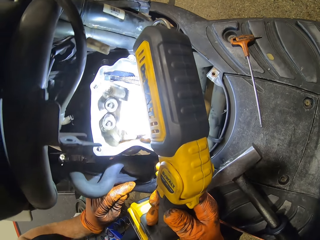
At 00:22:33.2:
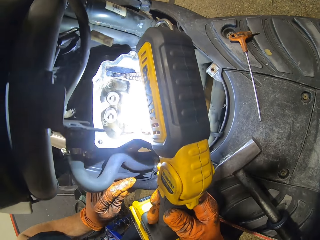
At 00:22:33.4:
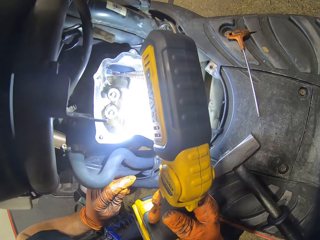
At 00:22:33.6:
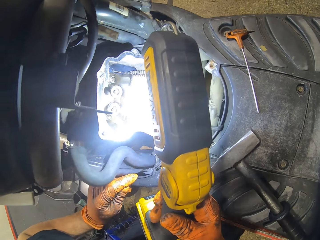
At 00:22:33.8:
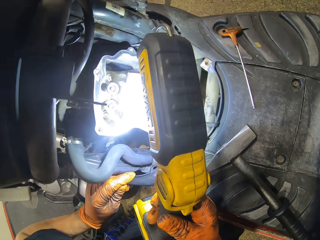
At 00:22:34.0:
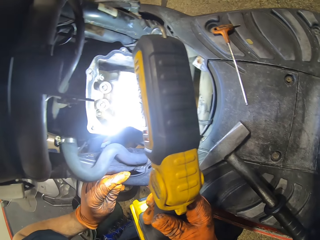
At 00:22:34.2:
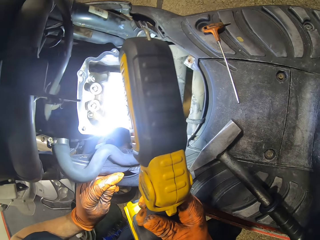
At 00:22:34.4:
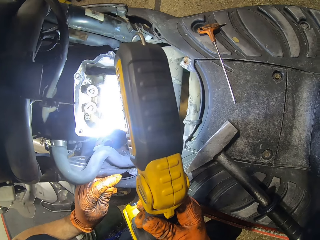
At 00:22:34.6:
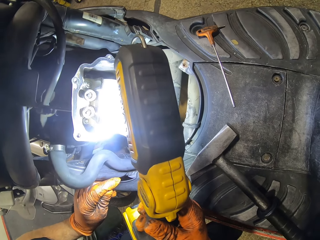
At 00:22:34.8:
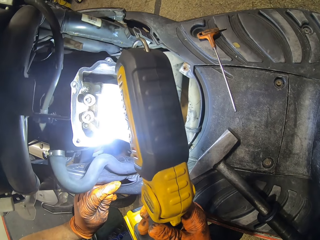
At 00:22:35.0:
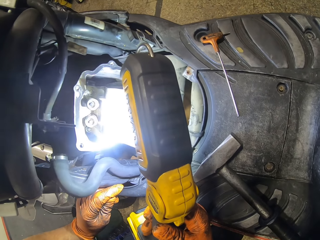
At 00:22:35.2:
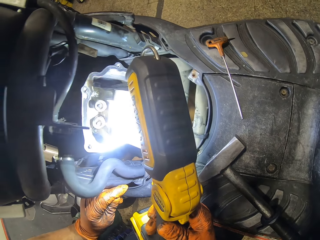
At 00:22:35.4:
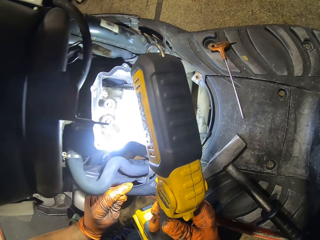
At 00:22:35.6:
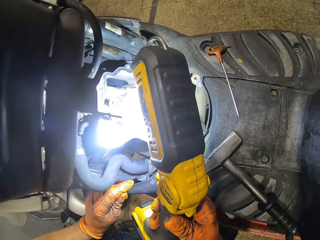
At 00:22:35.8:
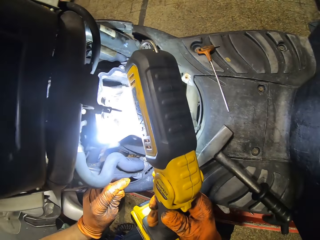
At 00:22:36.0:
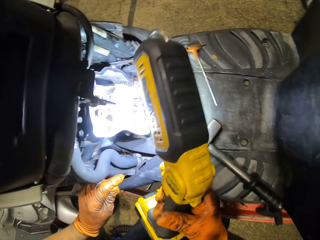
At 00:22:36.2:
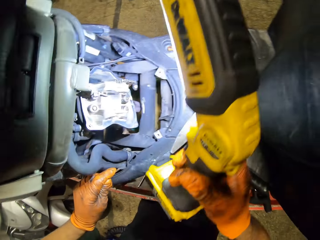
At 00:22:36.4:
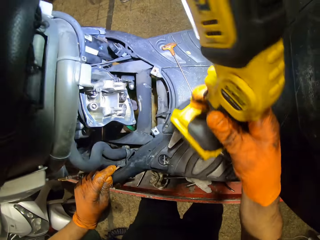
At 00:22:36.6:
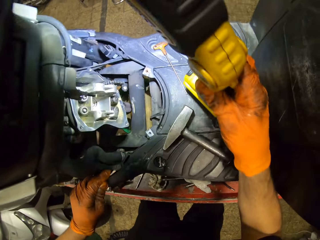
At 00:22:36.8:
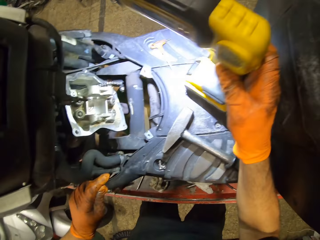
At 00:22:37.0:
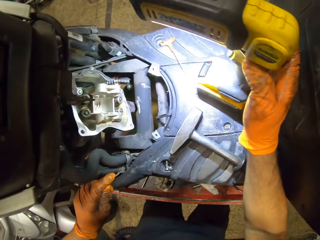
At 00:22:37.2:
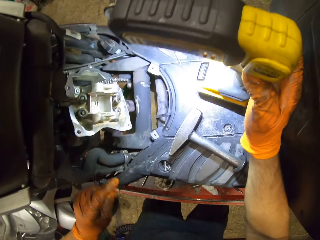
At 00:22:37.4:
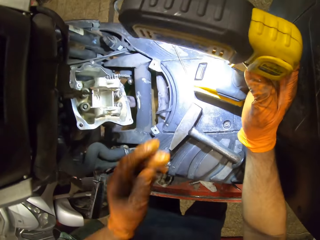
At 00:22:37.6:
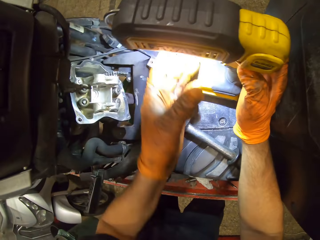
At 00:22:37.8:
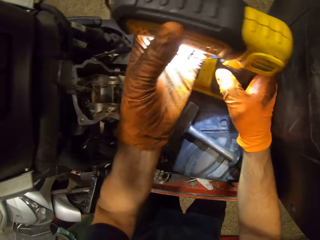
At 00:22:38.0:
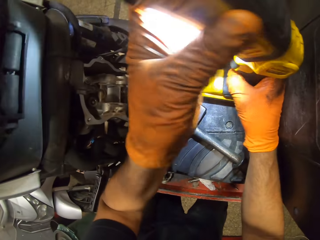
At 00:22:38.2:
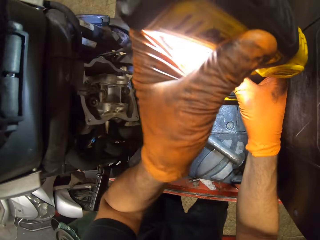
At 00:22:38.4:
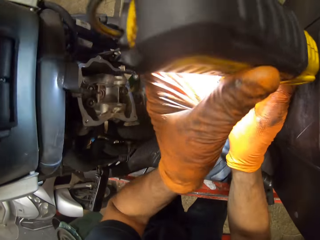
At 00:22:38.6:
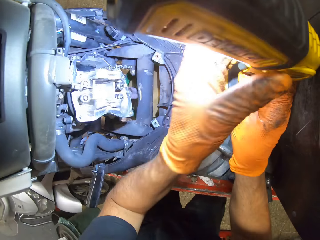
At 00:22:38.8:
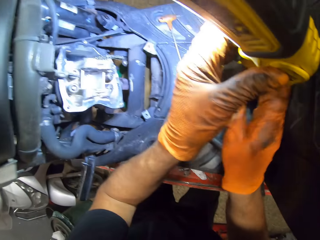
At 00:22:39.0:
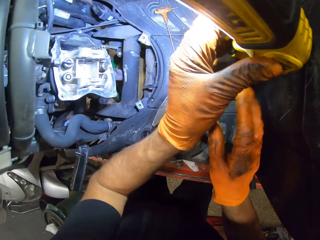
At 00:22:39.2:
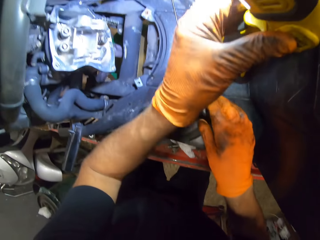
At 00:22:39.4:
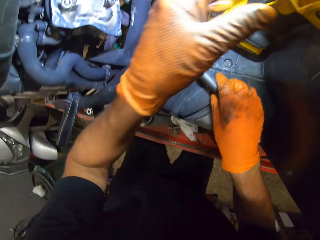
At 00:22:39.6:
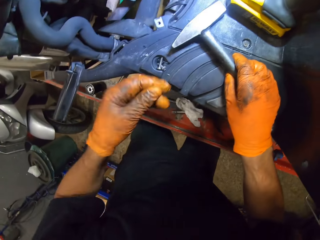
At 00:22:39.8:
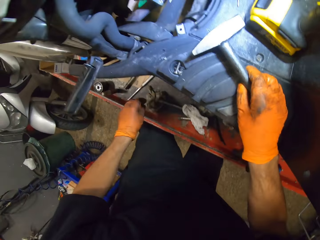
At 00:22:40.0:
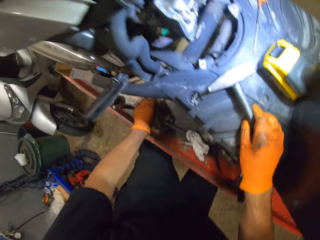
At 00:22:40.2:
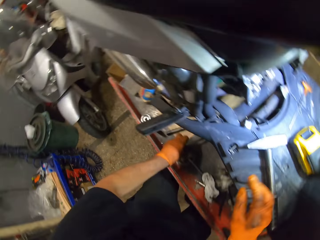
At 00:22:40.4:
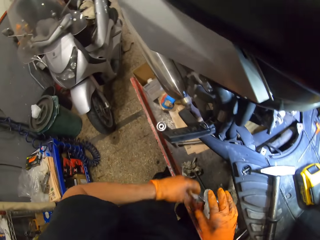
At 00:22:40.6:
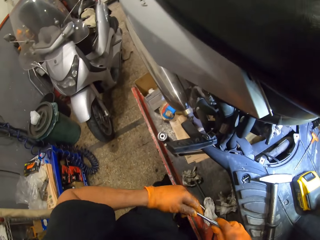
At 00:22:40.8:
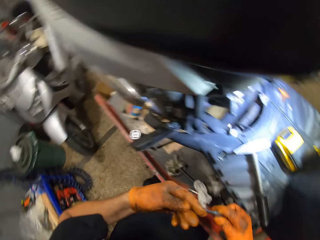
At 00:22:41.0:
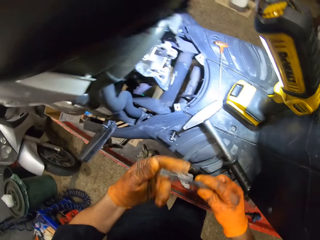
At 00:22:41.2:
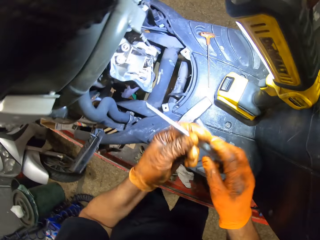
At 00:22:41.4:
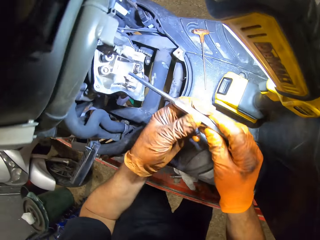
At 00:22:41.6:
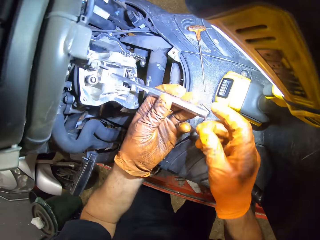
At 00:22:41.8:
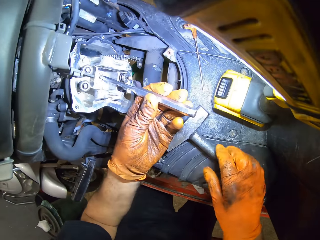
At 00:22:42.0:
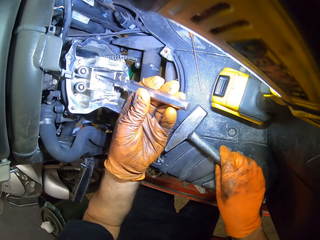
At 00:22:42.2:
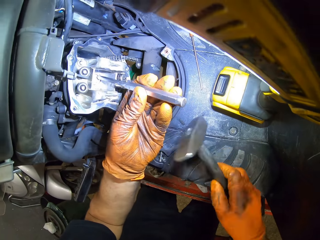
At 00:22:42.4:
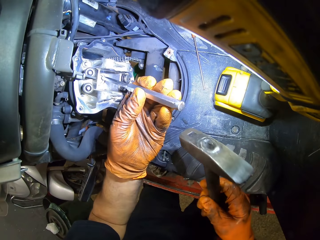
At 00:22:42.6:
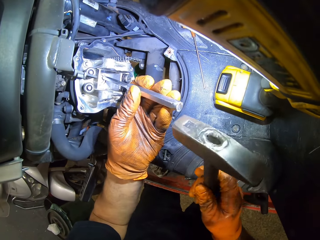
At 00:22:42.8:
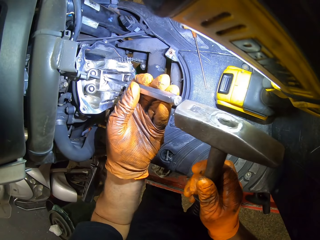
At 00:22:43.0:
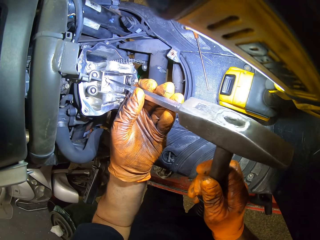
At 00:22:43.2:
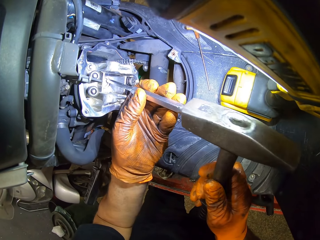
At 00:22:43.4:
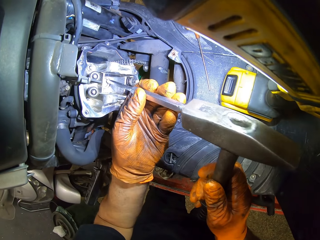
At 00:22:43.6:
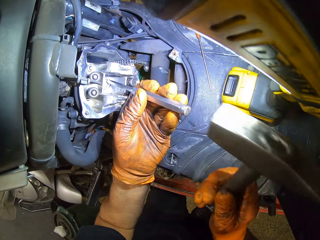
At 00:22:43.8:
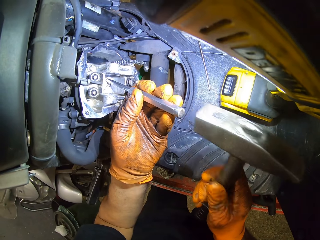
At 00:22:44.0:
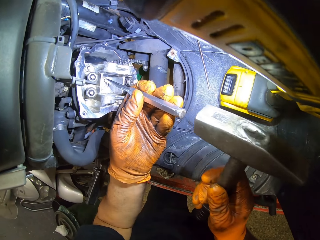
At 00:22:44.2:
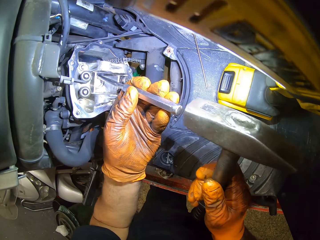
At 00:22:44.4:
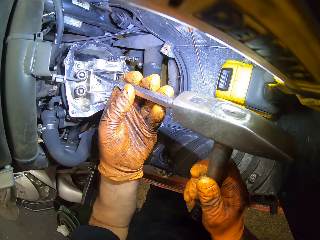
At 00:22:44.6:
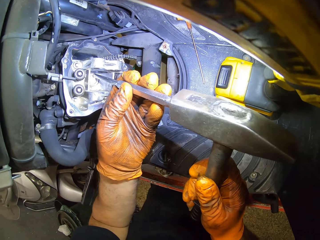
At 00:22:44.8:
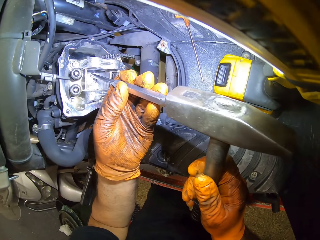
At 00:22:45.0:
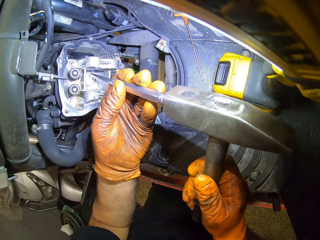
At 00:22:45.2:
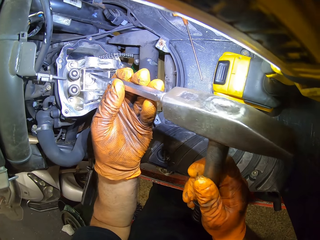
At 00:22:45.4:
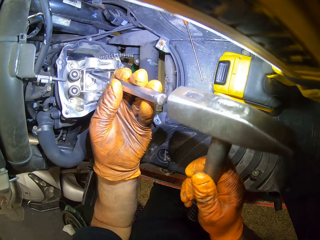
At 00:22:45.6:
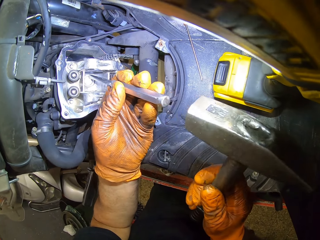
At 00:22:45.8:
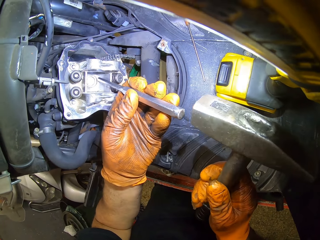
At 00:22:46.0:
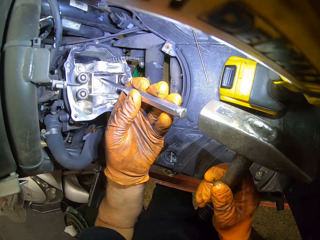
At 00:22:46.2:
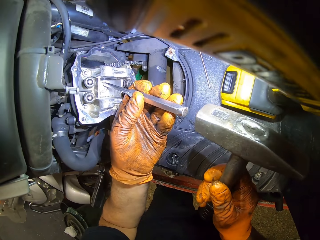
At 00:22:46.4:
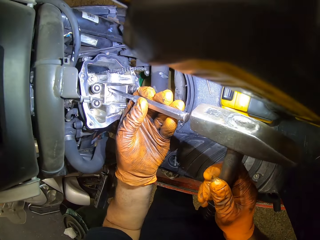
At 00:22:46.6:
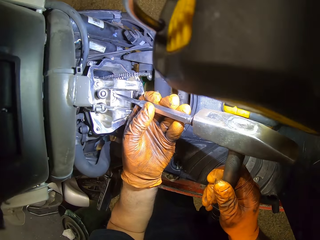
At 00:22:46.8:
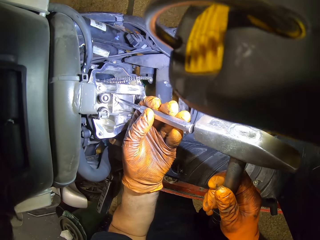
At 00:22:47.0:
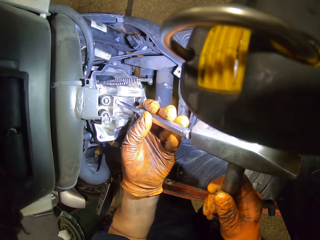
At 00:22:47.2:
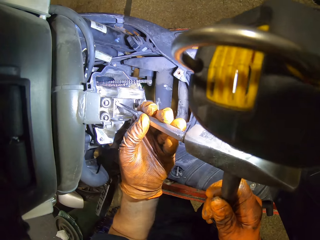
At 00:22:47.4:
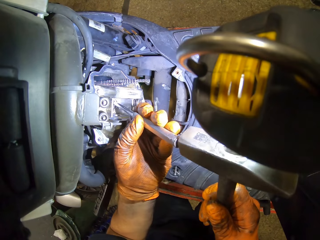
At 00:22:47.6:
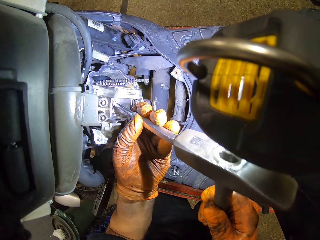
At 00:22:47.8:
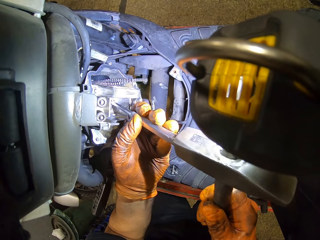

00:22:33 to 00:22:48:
The camera wearer drops the lamp in his gloved right hand on the motorcycle. He holds the lamp with both gloved hands. He adjusts the lamp. He holds the lamp with his gloved left hand. He picks up a hammer on the work table with his gloved right hand. He picks up the punch from the work table with his gloved left hand. He holds the punch with both gloved hands. He places the punch in the engine block with both gloved hands. He picks up the hammer on the motorcycle with his gloved right hand. He hammers the punch in his gloved left hand into the engine block with the hammer in his gloved right hand.

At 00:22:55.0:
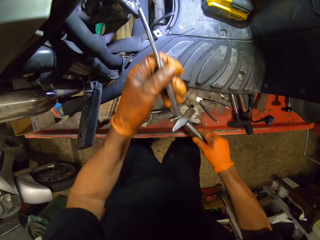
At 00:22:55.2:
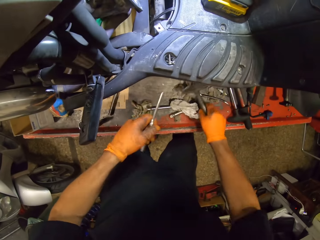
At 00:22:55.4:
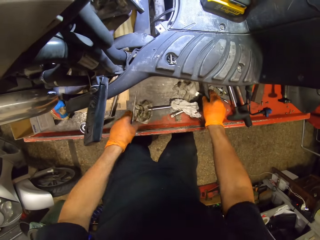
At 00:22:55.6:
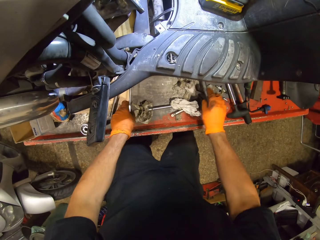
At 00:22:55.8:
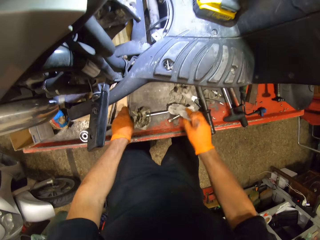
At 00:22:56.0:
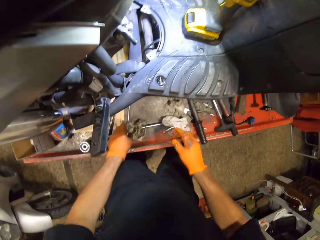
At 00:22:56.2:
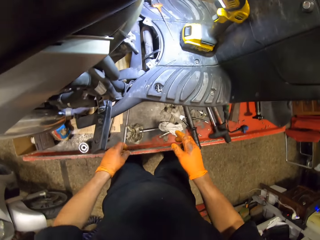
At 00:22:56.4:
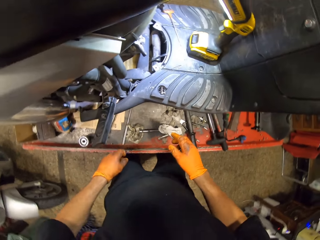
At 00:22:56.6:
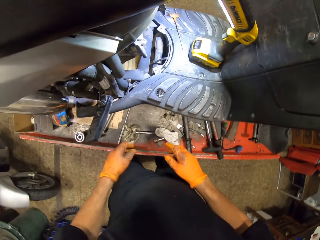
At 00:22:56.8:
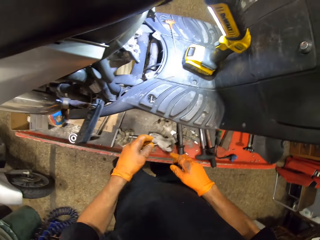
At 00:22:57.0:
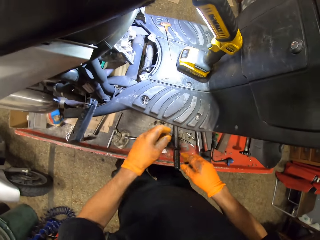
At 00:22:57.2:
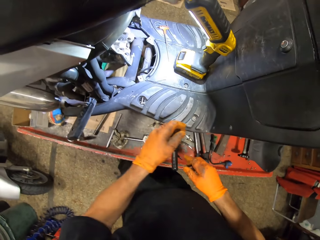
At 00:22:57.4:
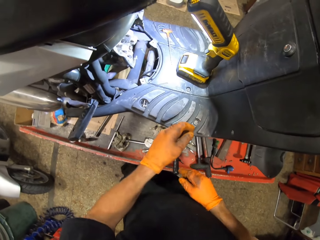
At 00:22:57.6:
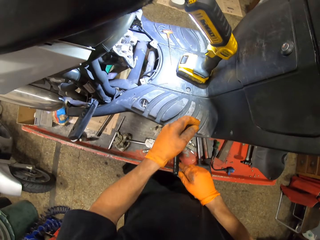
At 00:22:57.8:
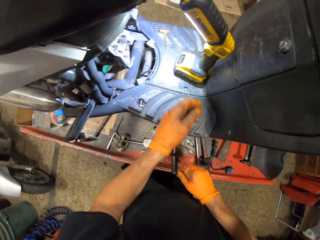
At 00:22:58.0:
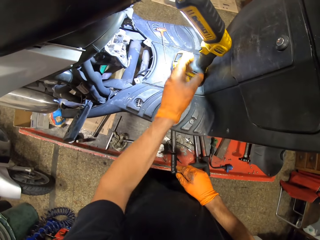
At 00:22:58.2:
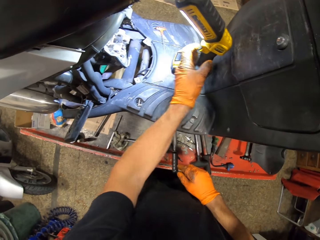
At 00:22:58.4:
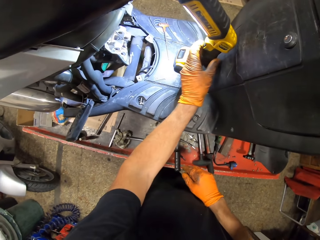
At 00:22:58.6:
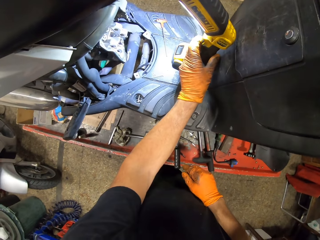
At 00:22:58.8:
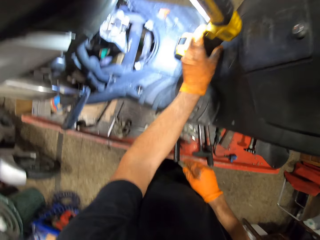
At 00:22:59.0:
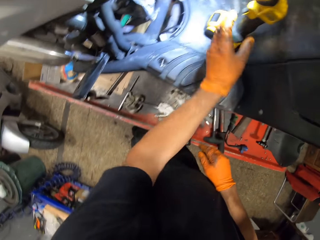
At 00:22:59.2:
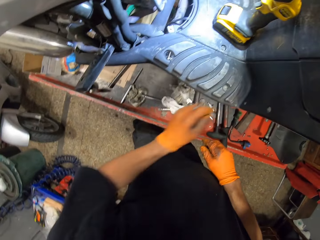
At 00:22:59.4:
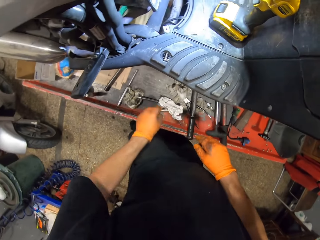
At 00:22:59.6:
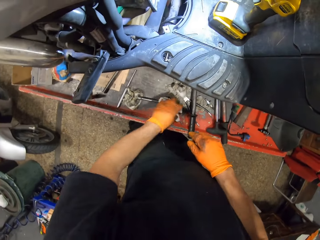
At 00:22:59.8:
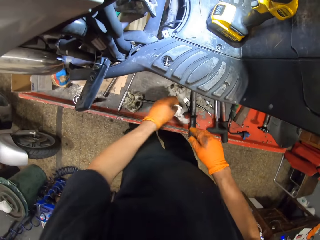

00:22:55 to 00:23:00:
The camera wearer drops the hammer in his gloved right hand on the work table. He drops the punch in his gloved left hand on the work table. He touches the lamp on the motorcycle with his gloved left hand.
